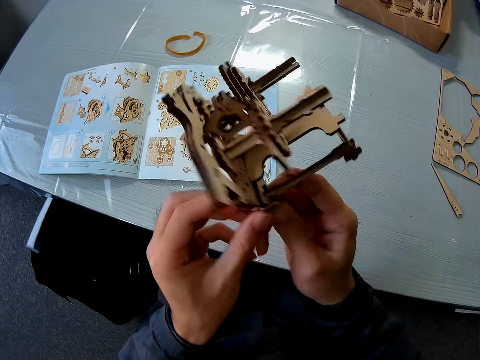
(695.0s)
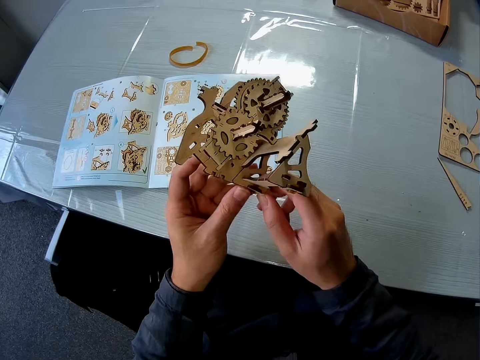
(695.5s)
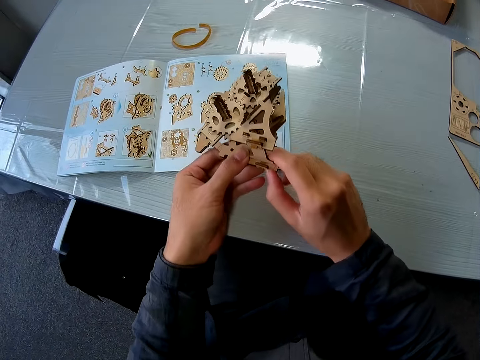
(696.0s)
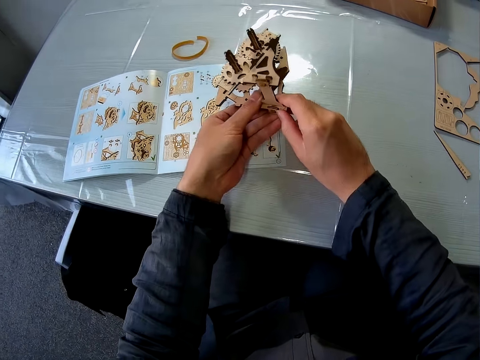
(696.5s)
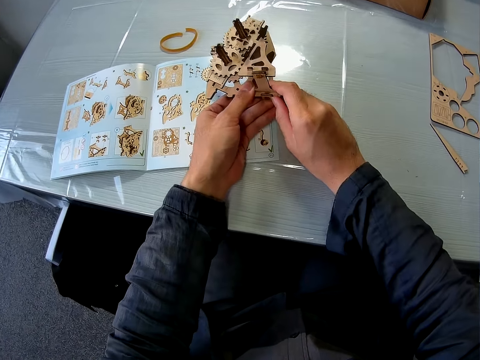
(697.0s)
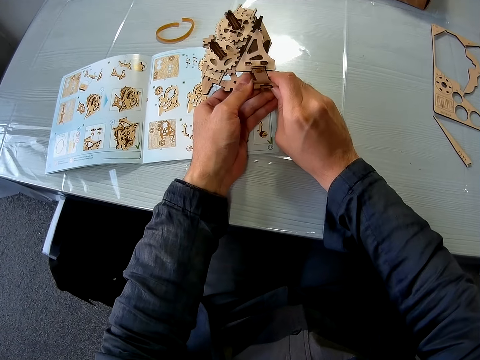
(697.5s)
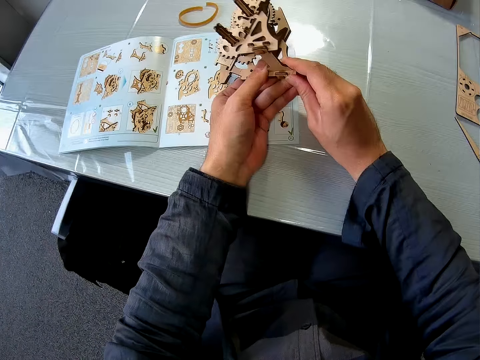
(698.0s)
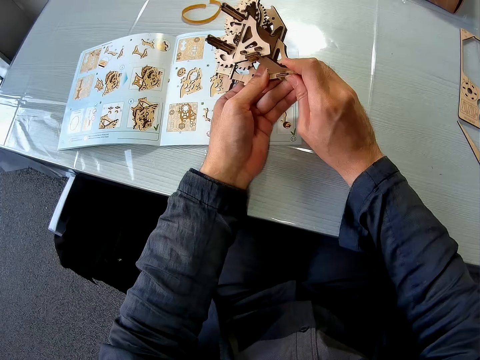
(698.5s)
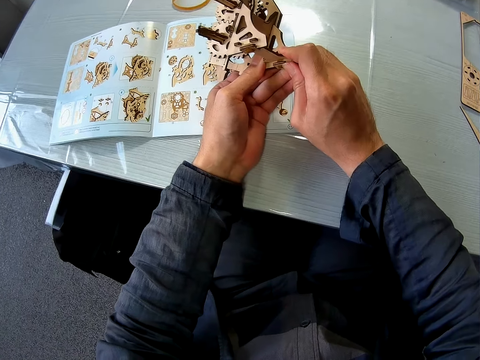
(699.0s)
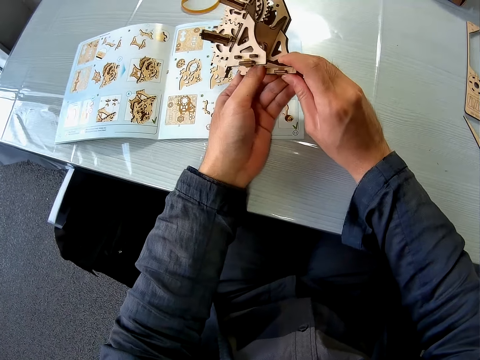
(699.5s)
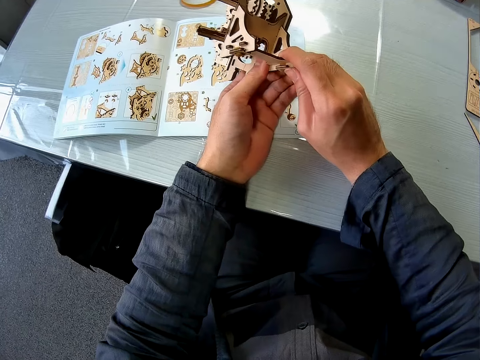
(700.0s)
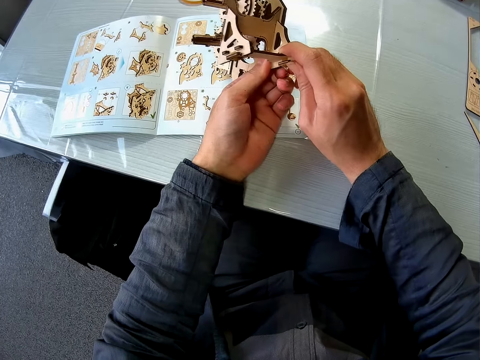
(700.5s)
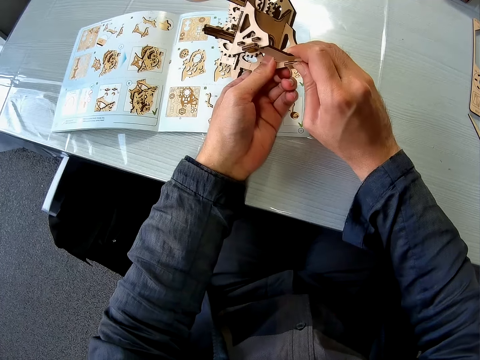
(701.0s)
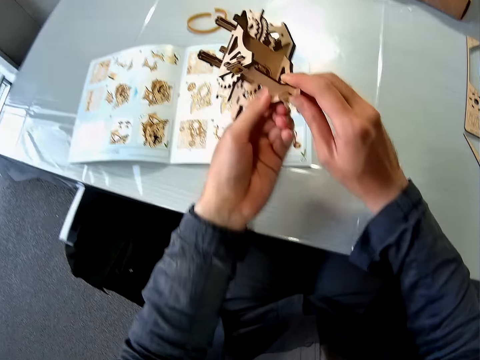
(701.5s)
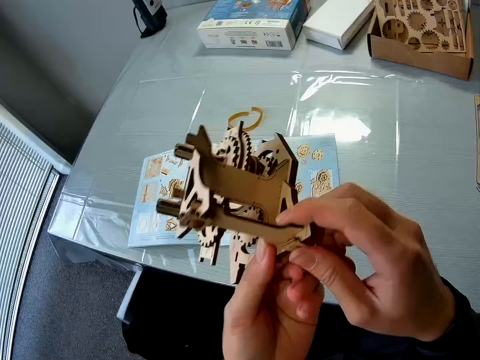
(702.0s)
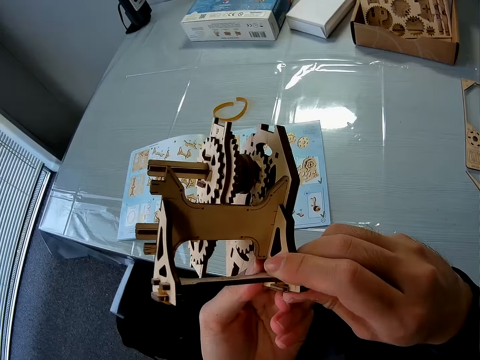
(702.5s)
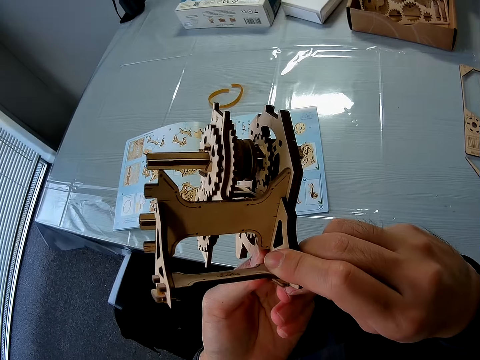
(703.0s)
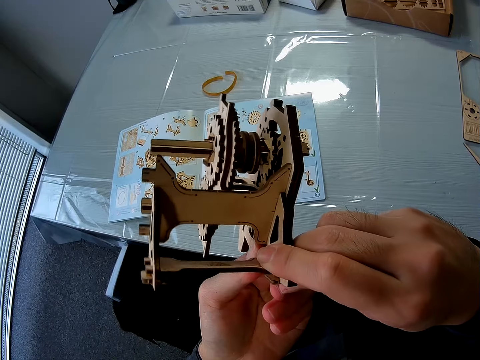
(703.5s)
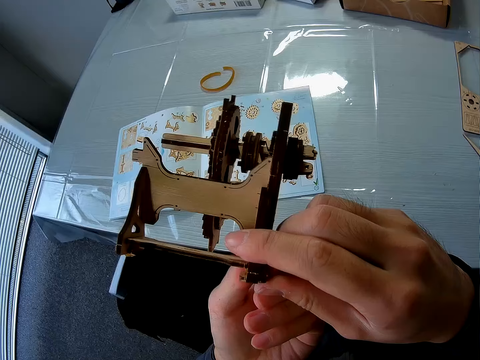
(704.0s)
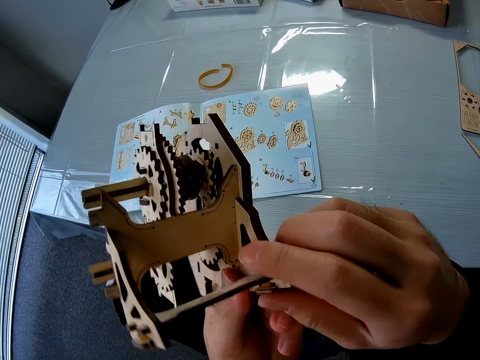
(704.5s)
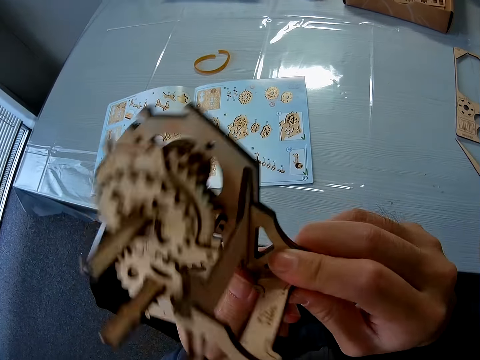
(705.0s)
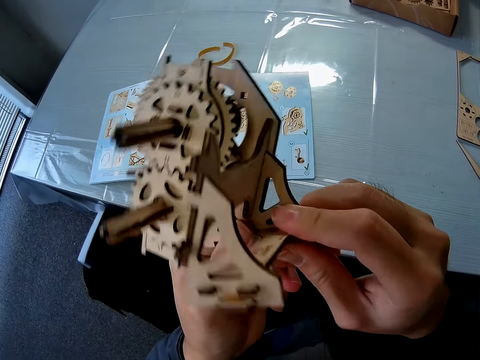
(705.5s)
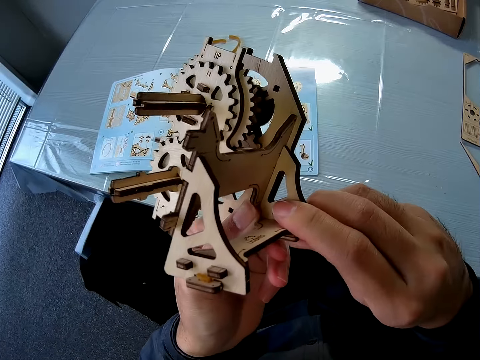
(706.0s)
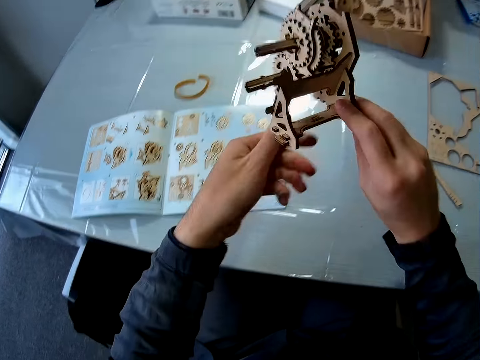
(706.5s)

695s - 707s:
The camera wearer raises the mechanical model briefly. They continue setting the puzzle piece to the mechanical model with both hands.

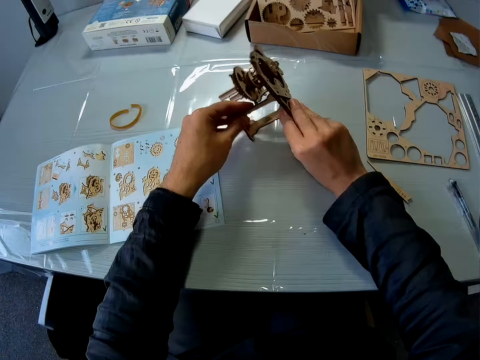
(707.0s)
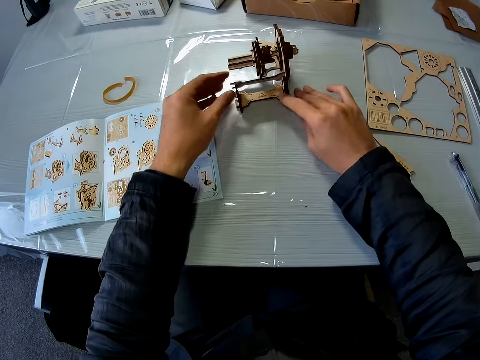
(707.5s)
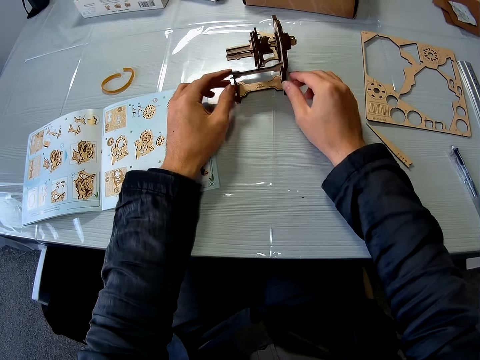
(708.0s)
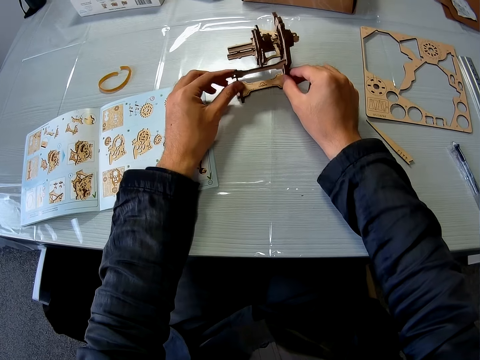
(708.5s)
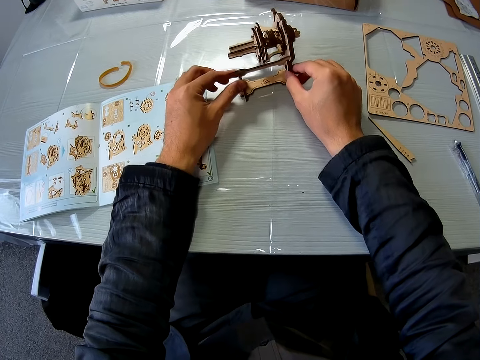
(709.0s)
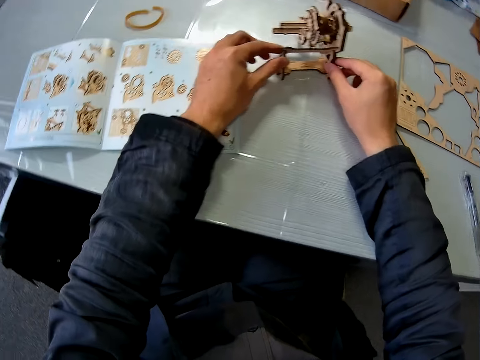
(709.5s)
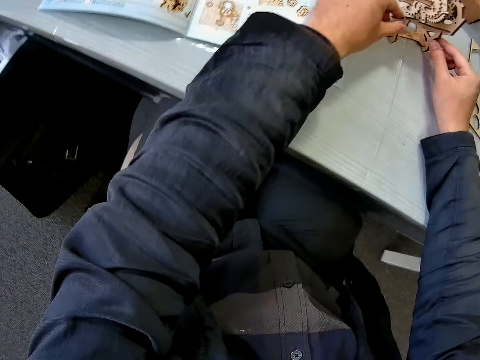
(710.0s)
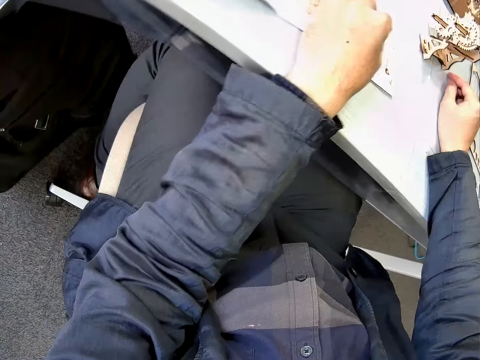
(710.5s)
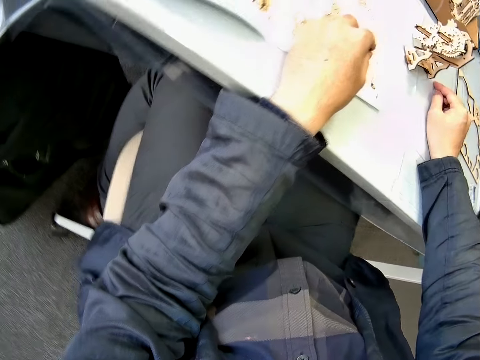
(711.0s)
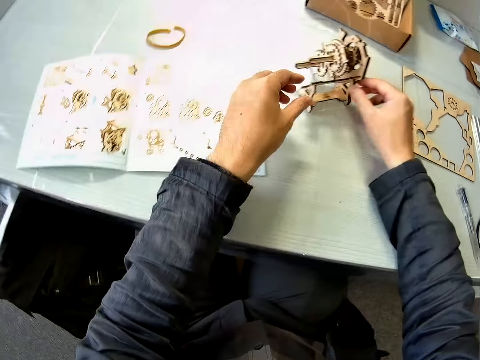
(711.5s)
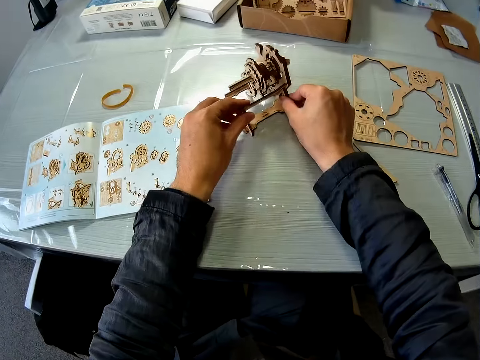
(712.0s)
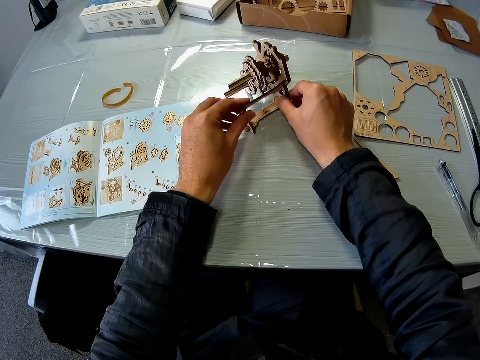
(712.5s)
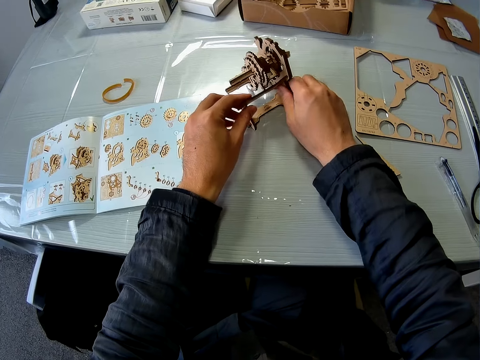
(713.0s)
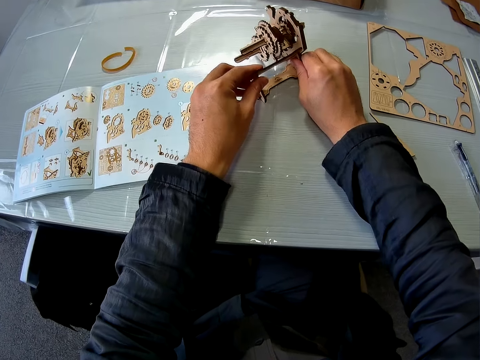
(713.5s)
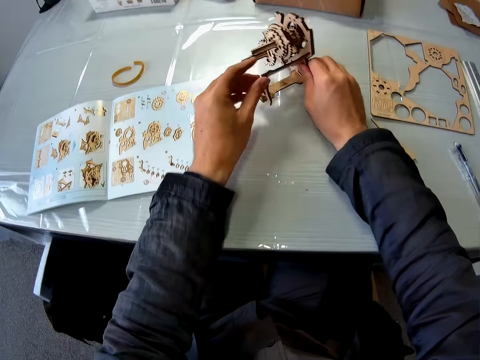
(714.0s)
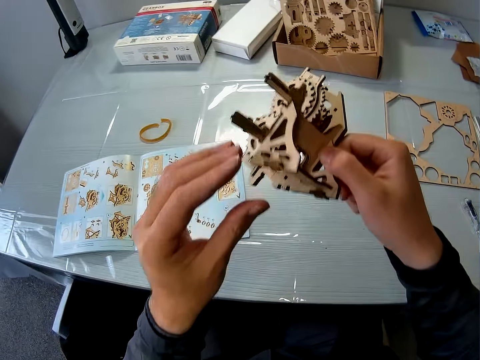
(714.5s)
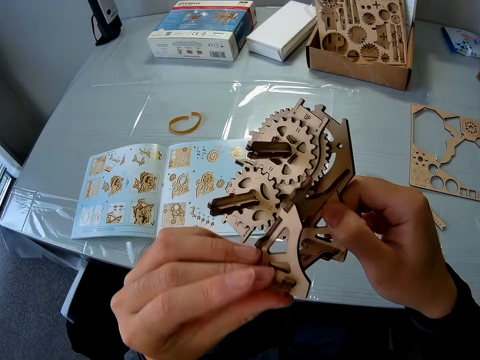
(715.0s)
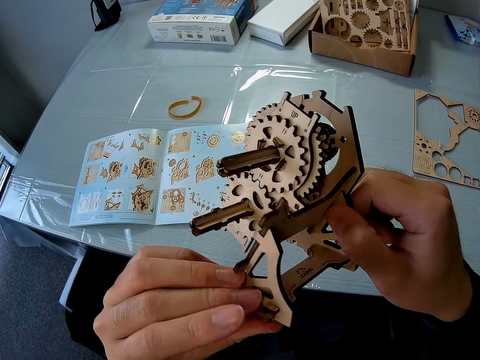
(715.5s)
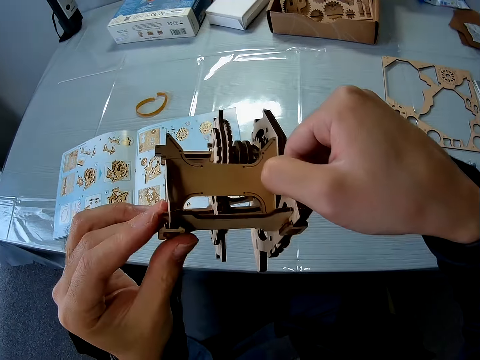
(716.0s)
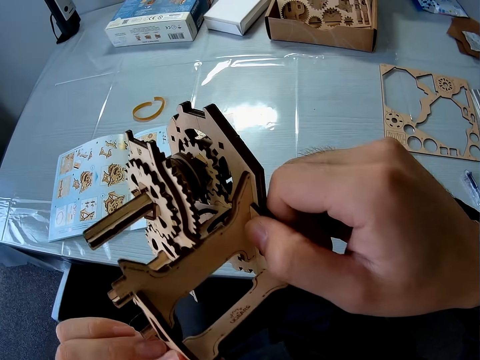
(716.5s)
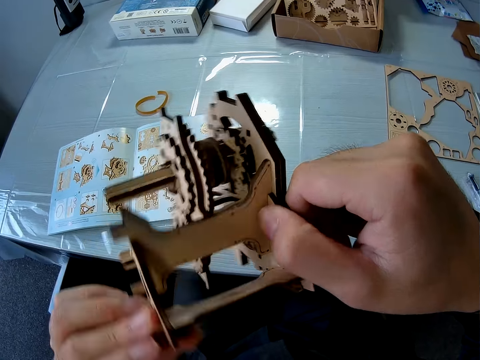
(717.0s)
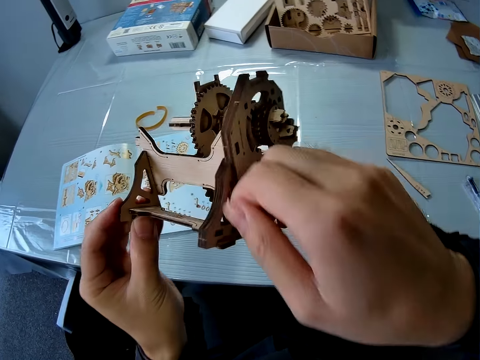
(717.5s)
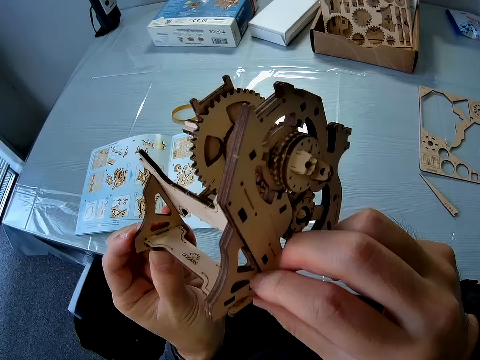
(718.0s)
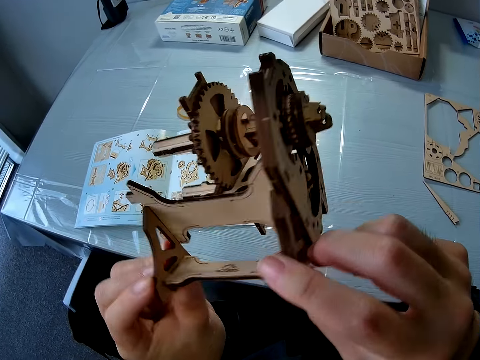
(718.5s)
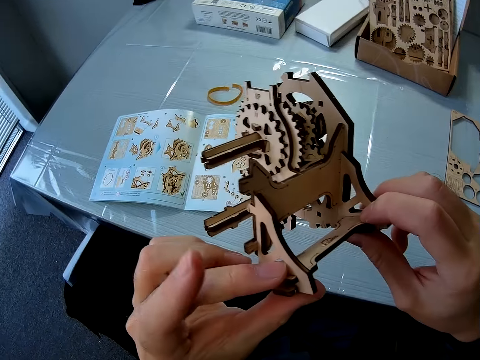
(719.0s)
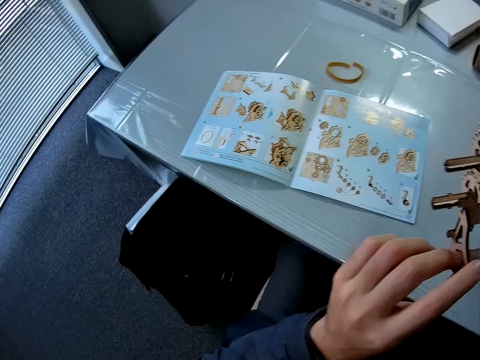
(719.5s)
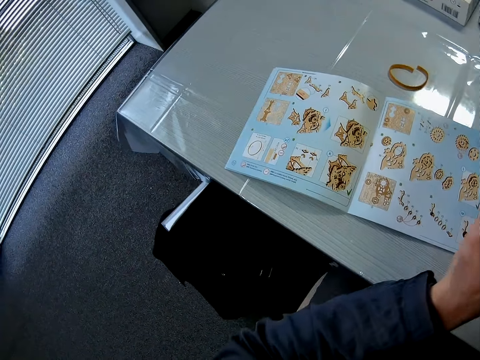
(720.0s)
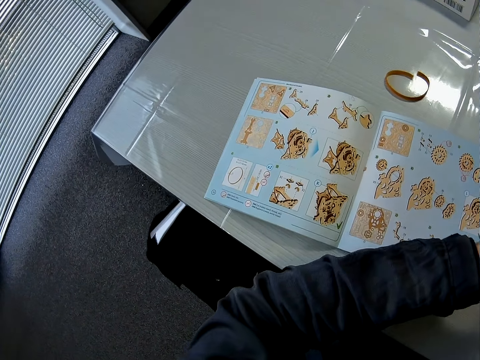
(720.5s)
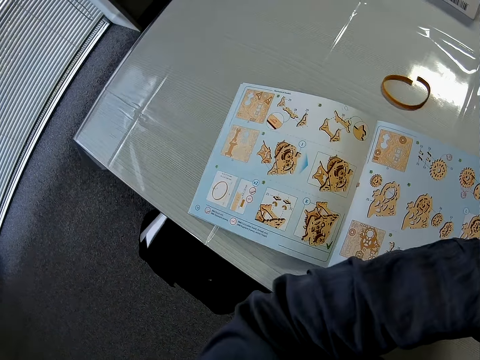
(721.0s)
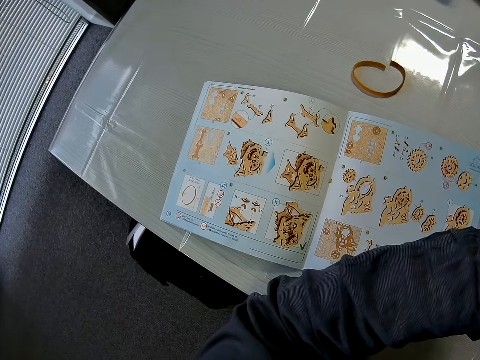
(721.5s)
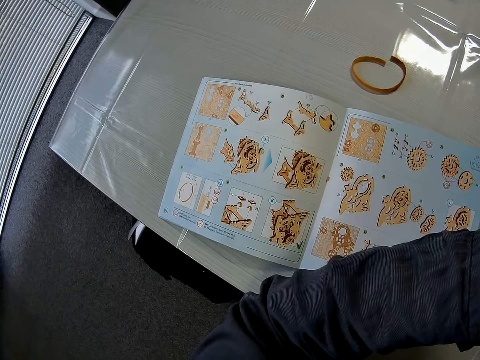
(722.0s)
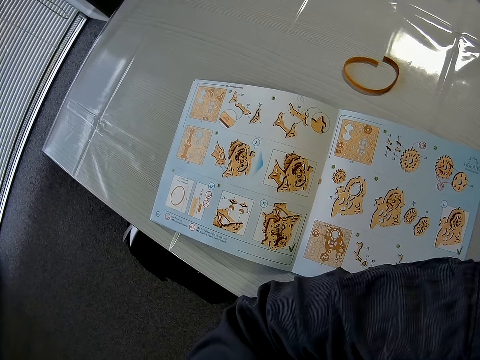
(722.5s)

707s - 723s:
The camera wearer places the mechanical model on the table. They adjust the mechanical model with both hands on the table. They look towards underneath the mechanical model. They continue setting the puzzle piece to the mechanical model with both hands on the table. They raise the mechanical model. They examine the mechanical model with both hands. They look towards the instruction manual.
